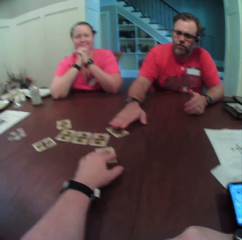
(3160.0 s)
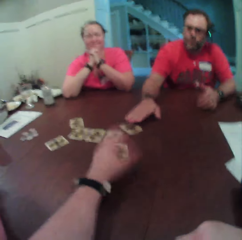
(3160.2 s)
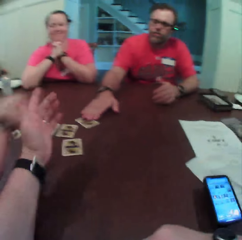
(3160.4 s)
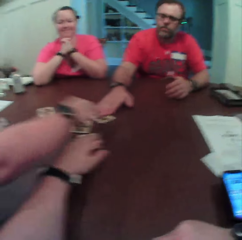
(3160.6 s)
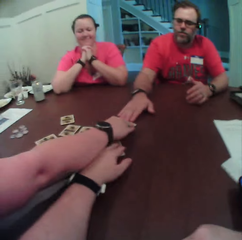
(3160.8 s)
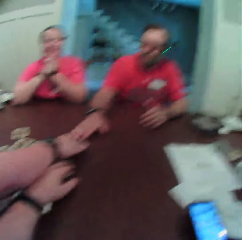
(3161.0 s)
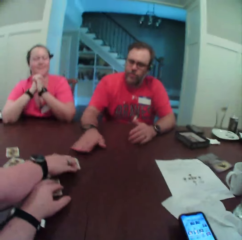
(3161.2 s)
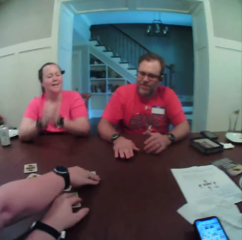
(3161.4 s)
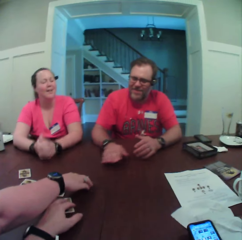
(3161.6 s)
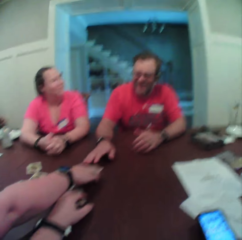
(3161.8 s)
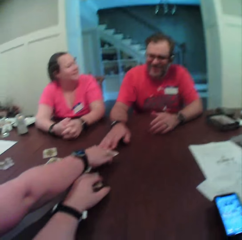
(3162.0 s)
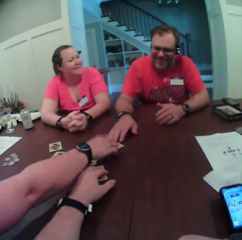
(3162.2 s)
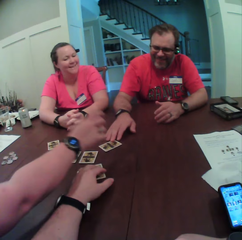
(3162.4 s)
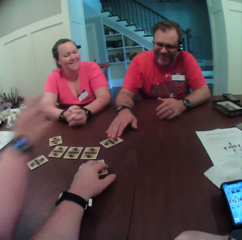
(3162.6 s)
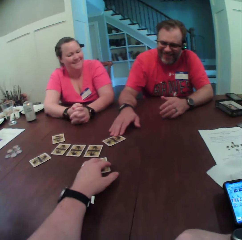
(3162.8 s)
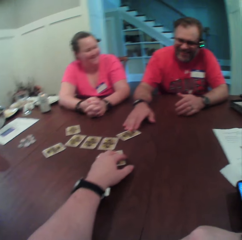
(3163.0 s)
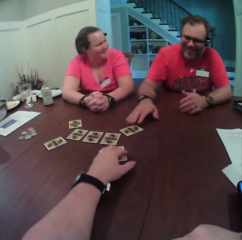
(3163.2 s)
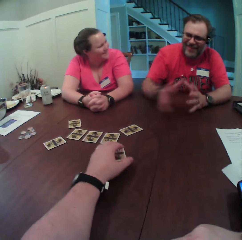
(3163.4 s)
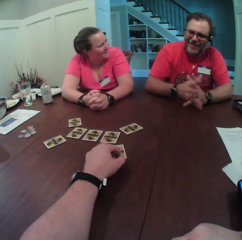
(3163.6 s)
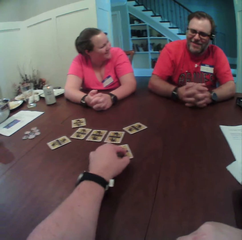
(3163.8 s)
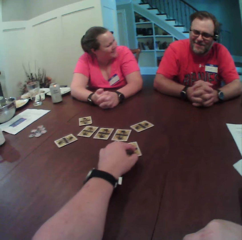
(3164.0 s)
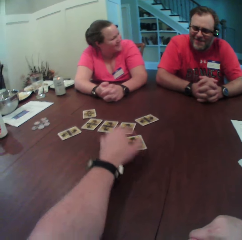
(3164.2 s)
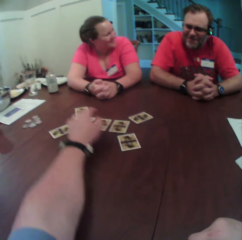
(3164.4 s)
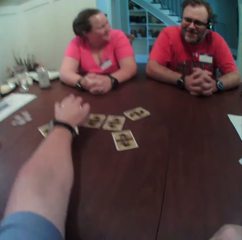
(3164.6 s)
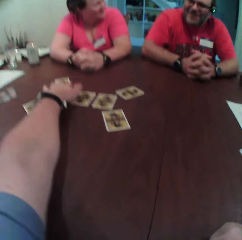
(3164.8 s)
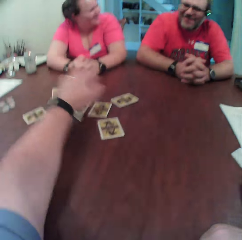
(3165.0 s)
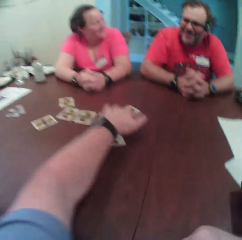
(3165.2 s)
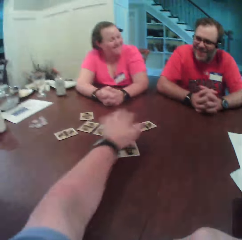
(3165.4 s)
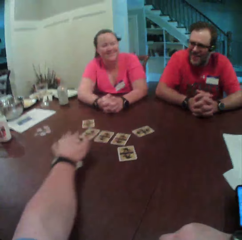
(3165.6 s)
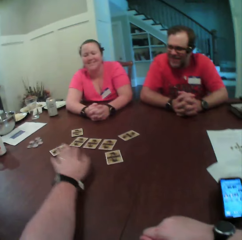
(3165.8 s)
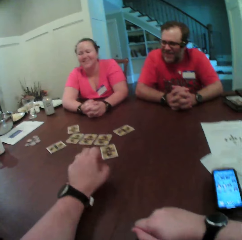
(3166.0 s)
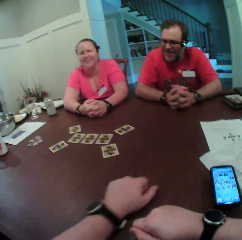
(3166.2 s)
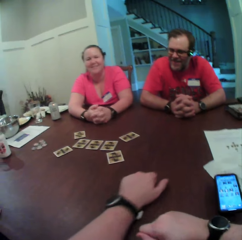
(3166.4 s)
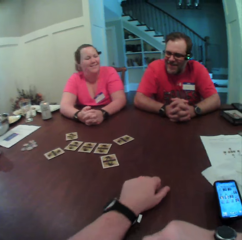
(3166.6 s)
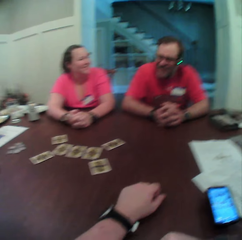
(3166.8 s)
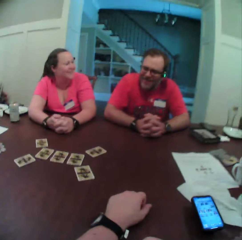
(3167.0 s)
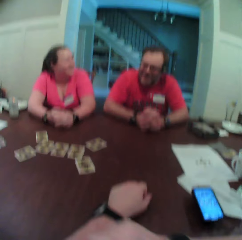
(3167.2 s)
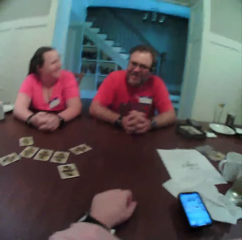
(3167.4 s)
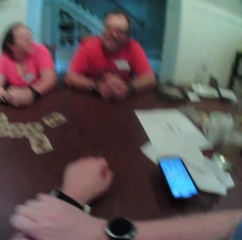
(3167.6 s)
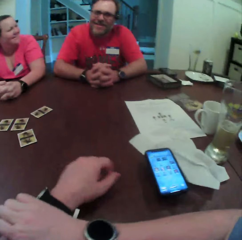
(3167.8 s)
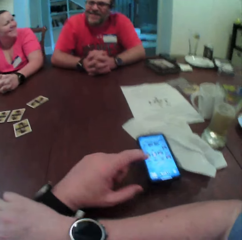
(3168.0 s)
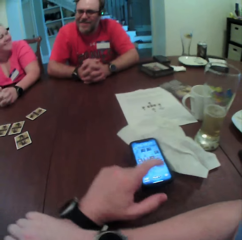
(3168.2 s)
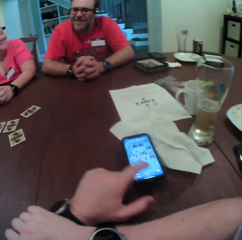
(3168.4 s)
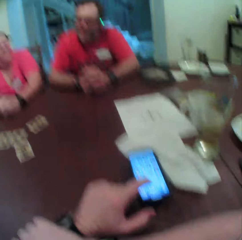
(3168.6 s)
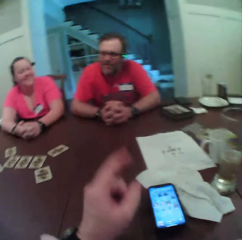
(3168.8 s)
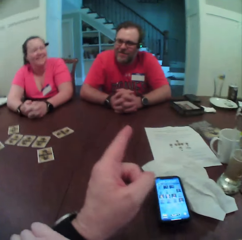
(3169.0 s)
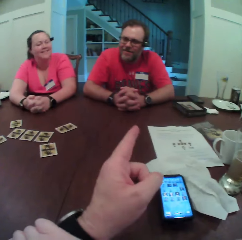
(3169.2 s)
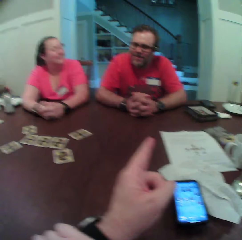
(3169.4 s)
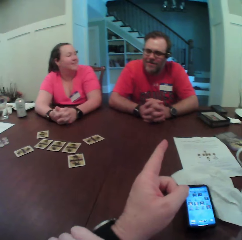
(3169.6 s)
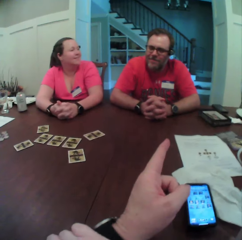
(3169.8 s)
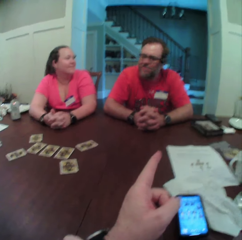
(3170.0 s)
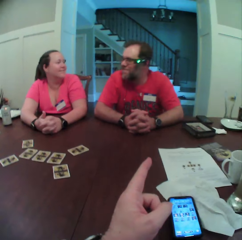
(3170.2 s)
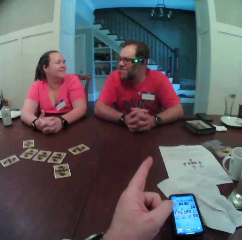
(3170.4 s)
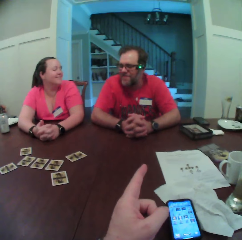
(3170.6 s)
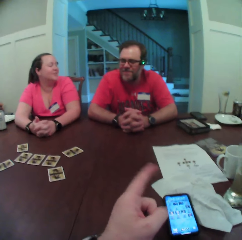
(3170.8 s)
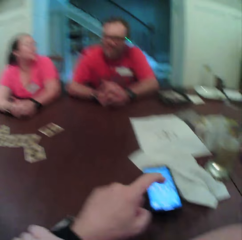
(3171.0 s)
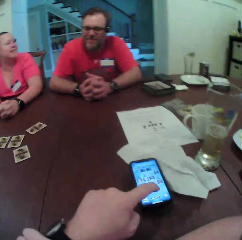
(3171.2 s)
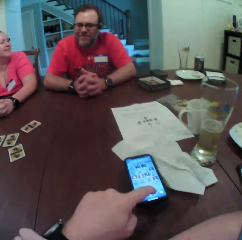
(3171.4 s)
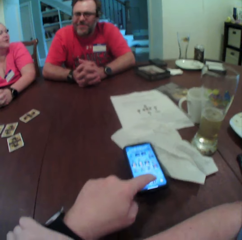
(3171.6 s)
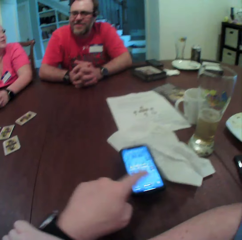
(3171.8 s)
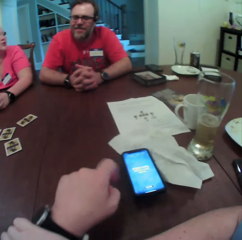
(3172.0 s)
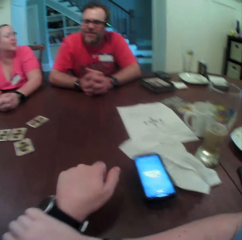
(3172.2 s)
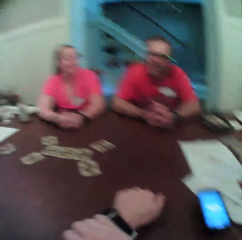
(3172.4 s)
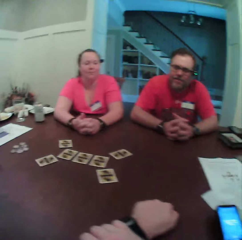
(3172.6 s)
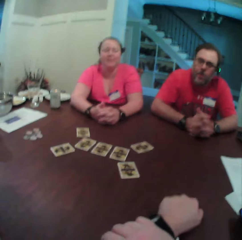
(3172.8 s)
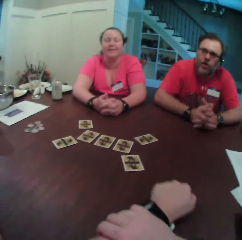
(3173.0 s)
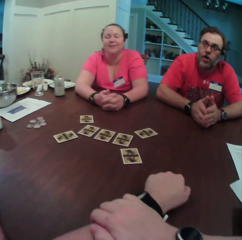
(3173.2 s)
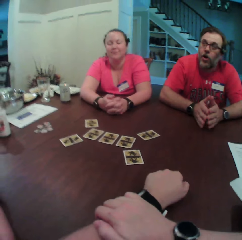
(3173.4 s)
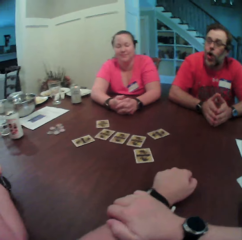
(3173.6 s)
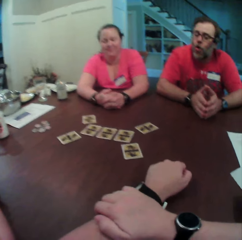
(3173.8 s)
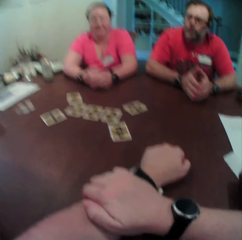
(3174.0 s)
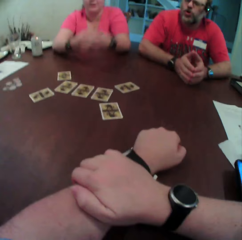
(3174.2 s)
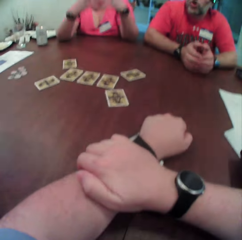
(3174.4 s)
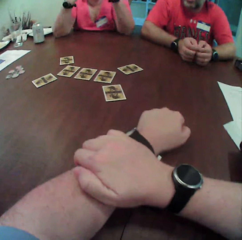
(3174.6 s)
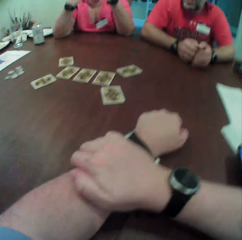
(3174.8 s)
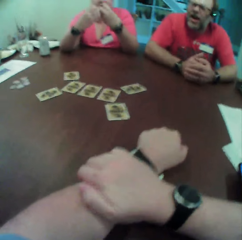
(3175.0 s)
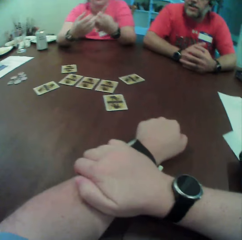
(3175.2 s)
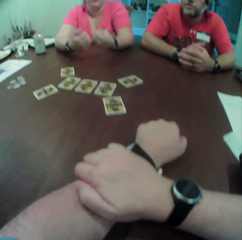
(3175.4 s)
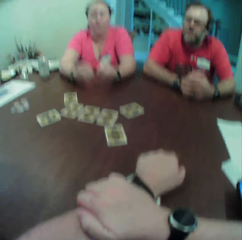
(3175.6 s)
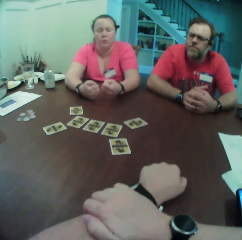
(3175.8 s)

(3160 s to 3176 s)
A woman touches the card on the table with her right hand. Another woman places both hands on the table. The camera wearer touches the cards on the table with his left hand. He talks to a man. He touches his phone on the table with his left hand. He uses the phone. He points his left hand towards the man. He touches his phone on the table with his left hand. He uses the phone. He places his left hand on the table. A woman talks to the camera wearer. The other woman removes both hands from the table.

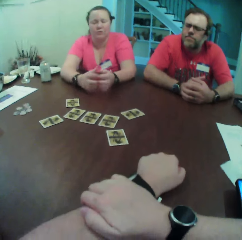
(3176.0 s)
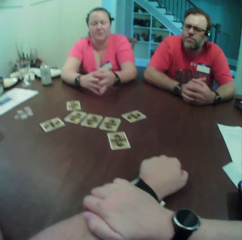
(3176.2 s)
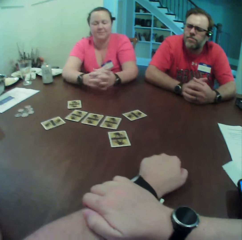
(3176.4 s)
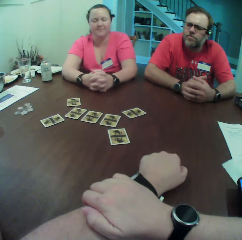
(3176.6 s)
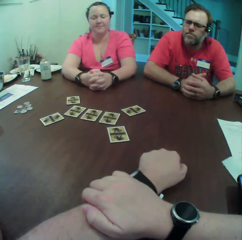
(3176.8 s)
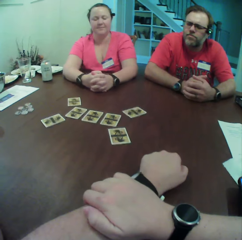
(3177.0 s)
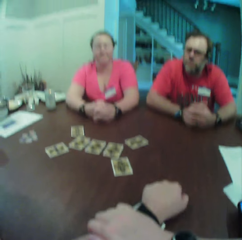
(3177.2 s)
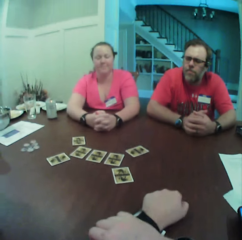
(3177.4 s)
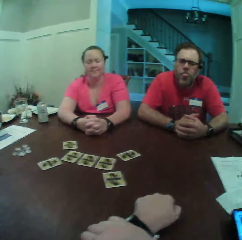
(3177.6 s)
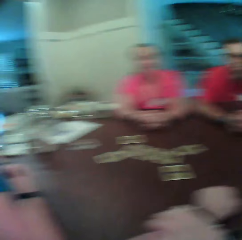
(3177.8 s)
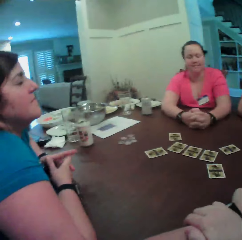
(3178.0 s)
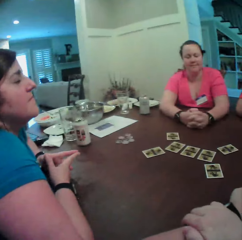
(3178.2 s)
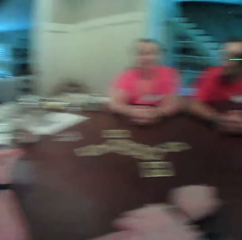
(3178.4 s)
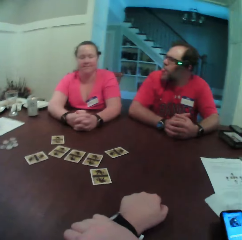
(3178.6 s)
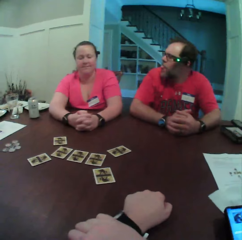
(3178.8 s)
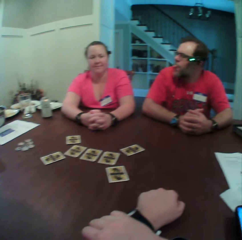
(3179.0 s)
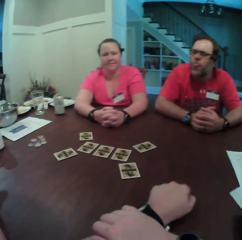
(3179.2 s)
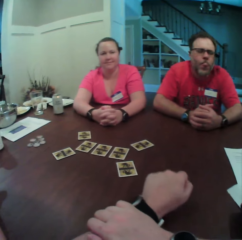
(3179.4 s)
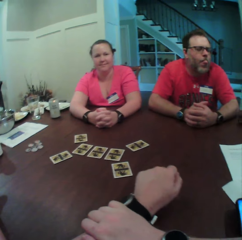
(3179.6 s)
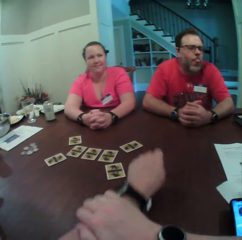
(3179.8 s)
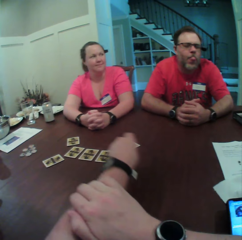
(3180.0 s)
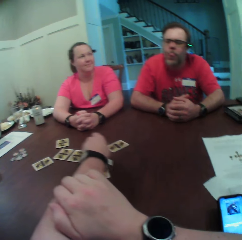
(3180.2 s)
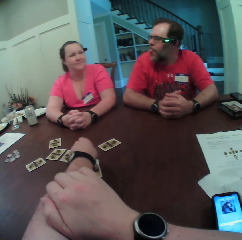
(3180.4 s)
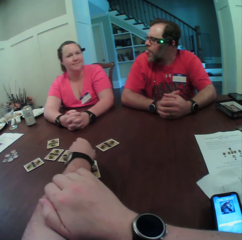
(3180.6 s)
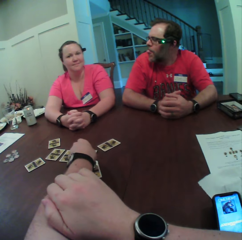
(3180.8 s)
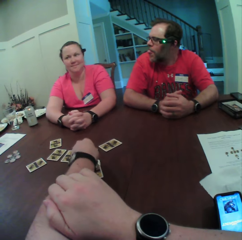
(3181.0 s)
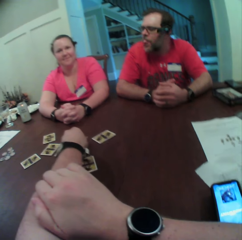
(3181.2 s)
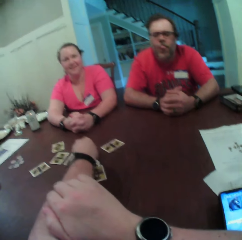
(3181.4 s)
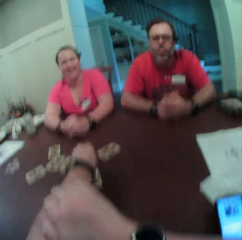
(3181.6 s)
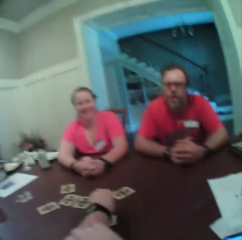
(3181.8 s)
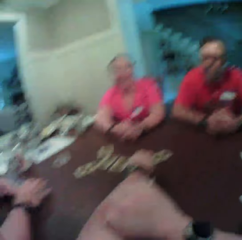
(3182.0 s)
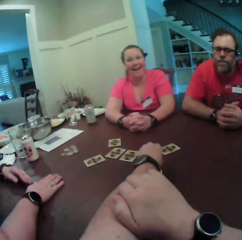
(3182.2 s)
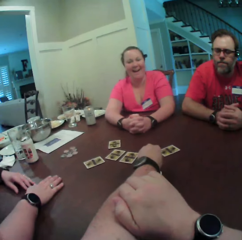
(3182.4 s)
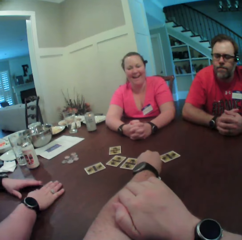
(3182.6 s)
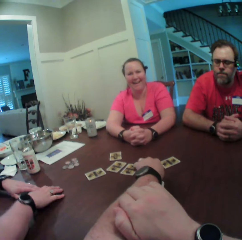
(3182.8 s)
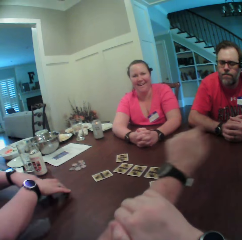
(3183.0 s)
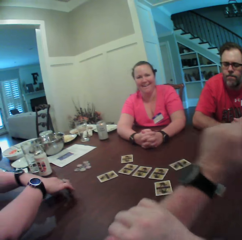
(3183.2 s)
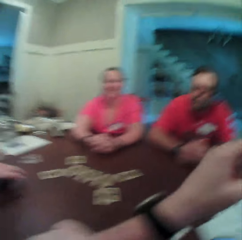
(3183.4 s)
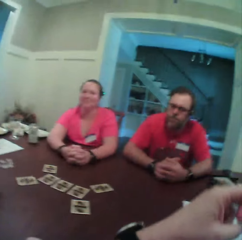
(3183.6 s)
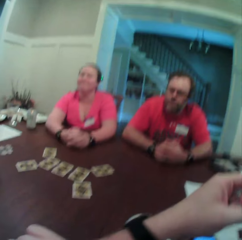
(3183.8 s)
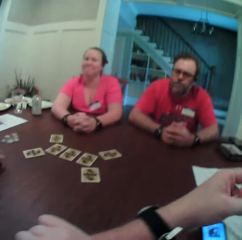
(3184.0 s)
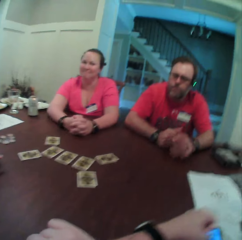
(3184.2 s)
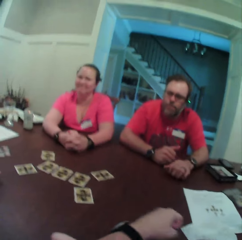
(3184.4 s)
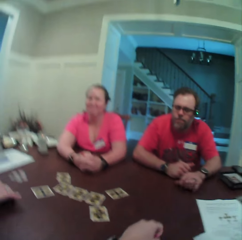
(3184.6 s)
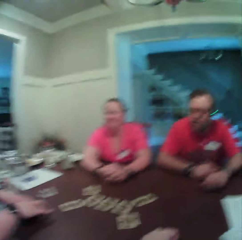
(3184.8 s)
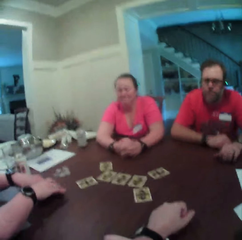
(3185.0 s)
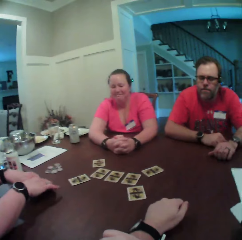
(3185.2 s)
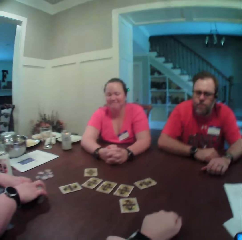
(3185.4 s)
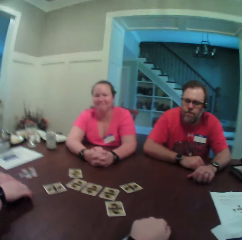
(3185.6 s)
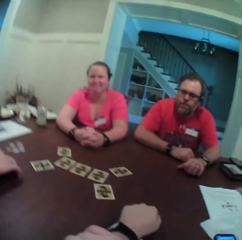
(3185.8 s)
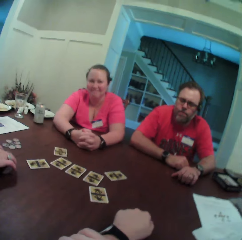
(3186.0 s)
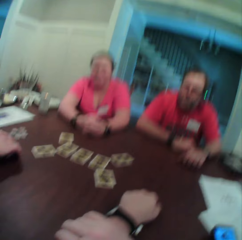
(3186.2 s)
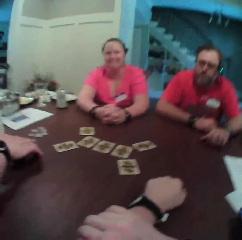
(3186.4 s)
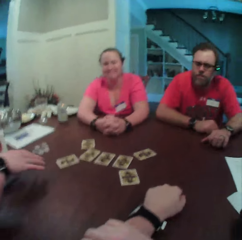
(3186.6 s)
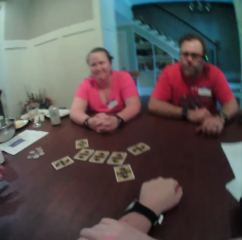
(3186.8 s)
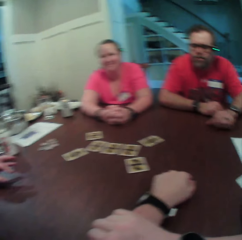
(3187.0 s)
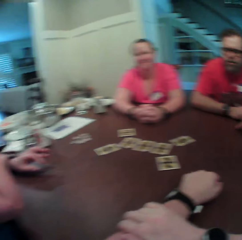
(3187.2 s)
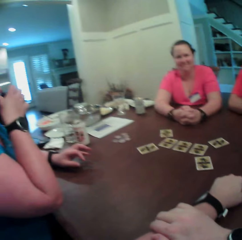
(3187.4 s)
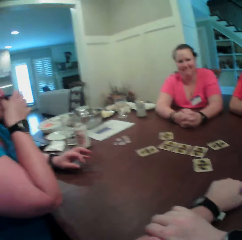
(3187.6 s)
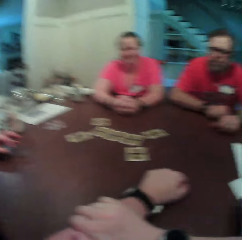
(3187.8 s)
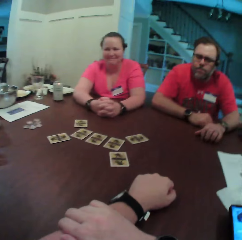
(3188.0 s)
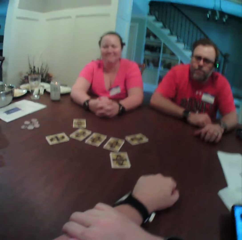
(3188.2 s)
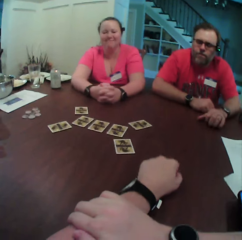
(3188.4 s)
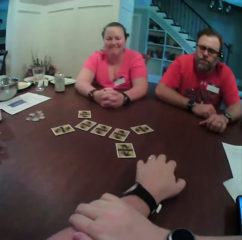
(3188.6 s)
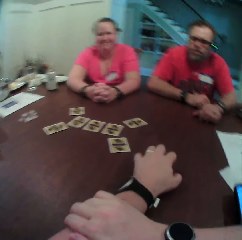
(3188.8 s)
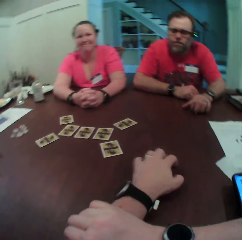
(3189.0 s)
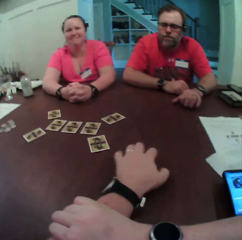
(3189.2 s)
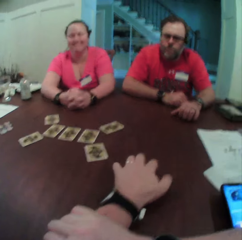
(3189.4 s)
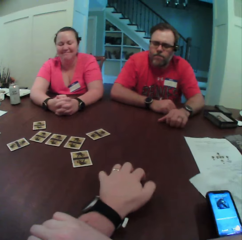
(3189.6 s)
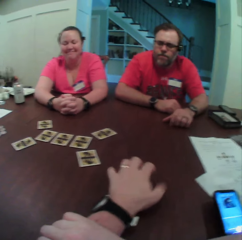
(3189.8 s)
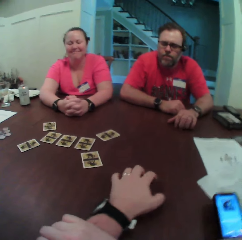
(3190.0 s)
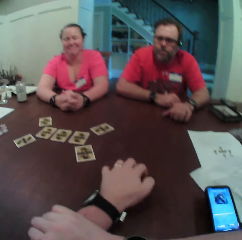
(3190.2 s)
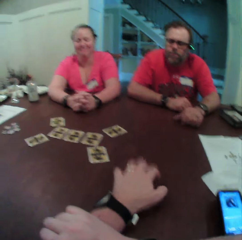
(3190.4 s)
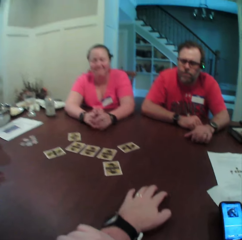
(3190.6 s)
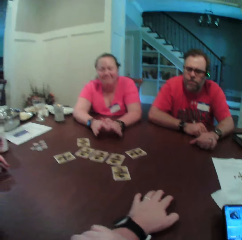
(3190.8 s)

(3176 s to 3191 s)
A woman drops both hands on the table. The camera wearer looks around. He turns towards another woman. A man sticks out his tongue. The camera wearer turns towards the first woman and the man. He touches the card on the table with his left hand. He looks around. The other woman removes her right hand from the table. The man taps the table with his left hand. The camera wearer taps the table with his left hand.
